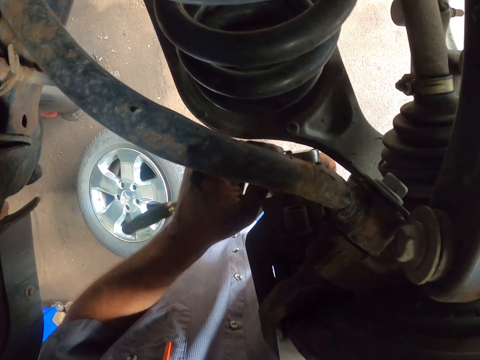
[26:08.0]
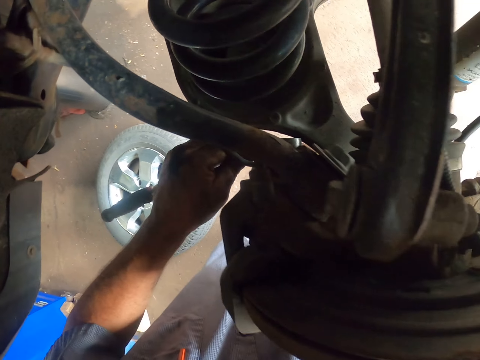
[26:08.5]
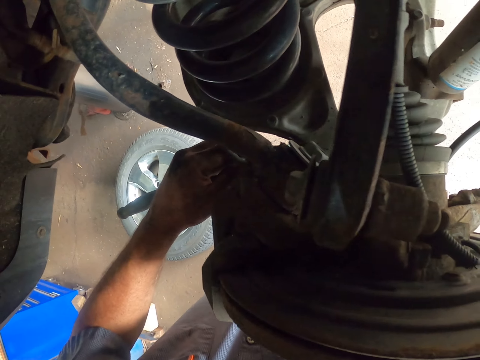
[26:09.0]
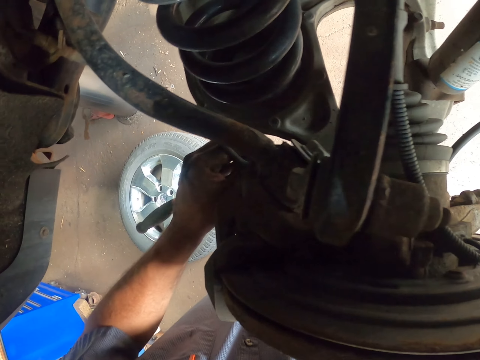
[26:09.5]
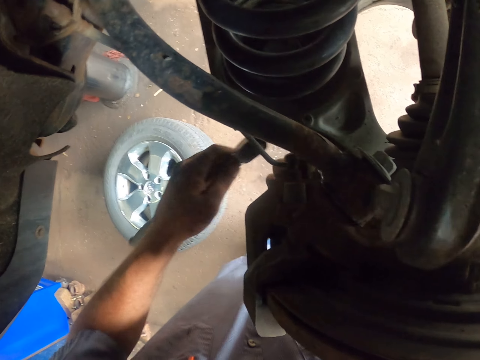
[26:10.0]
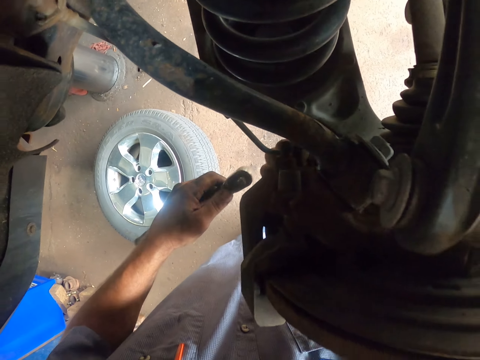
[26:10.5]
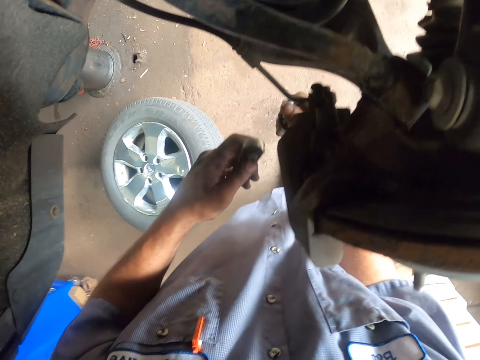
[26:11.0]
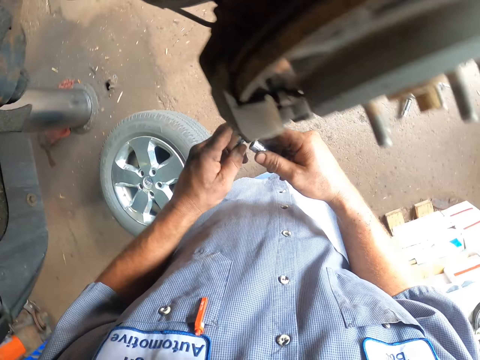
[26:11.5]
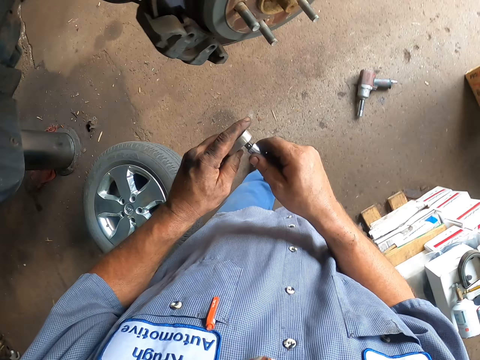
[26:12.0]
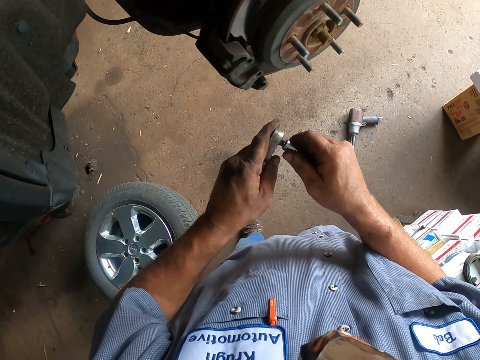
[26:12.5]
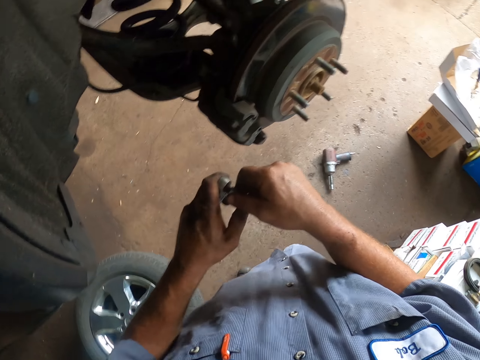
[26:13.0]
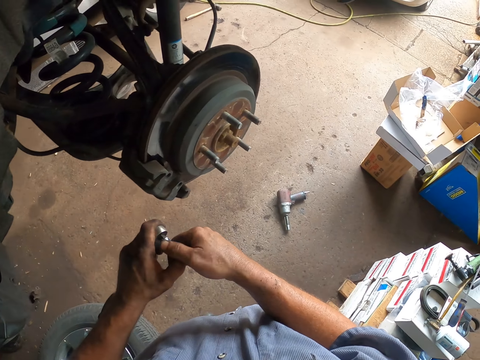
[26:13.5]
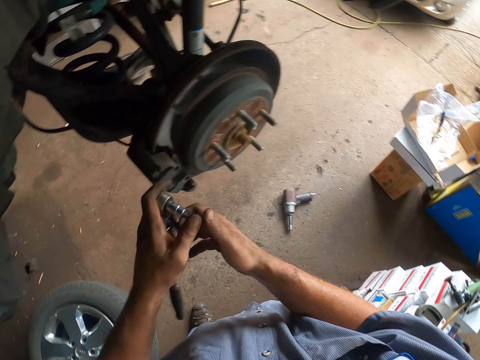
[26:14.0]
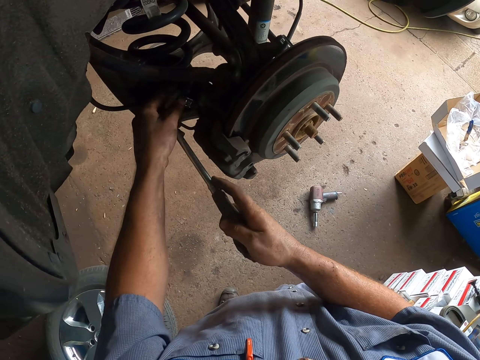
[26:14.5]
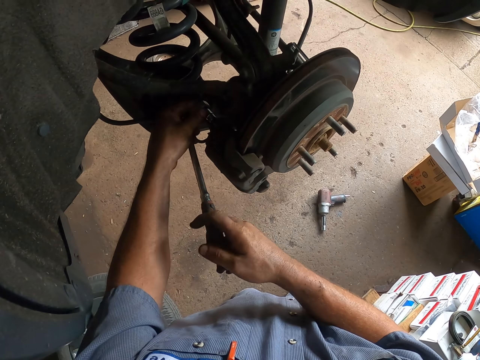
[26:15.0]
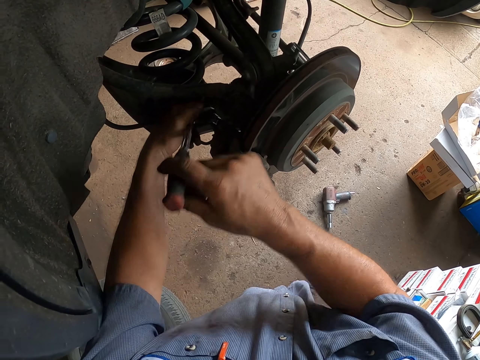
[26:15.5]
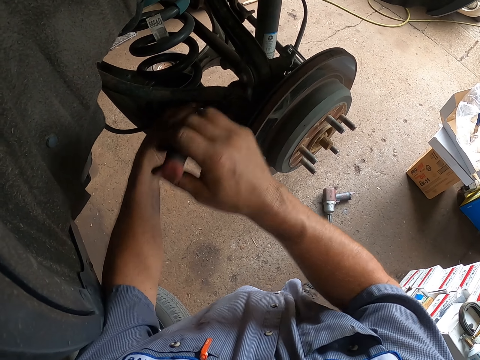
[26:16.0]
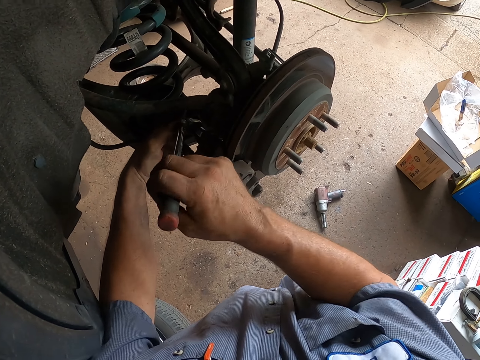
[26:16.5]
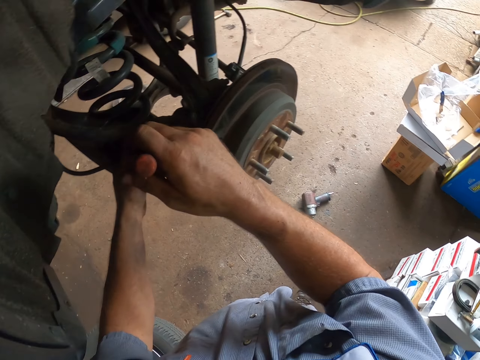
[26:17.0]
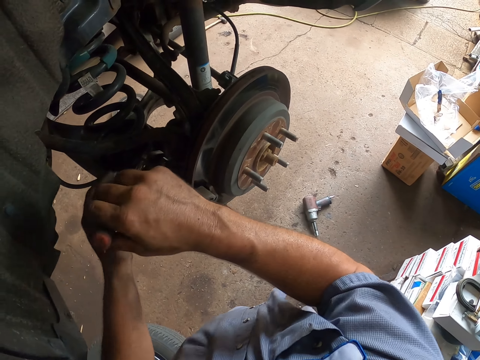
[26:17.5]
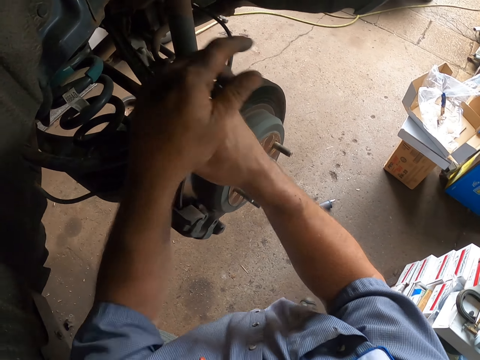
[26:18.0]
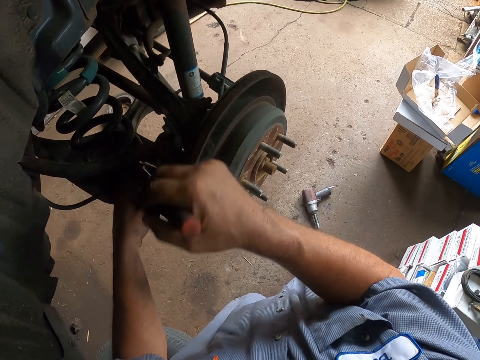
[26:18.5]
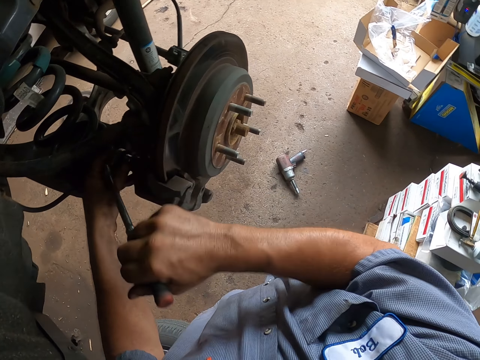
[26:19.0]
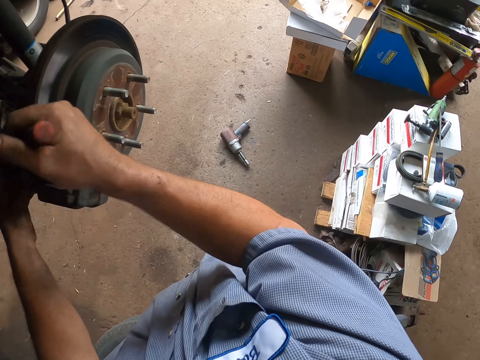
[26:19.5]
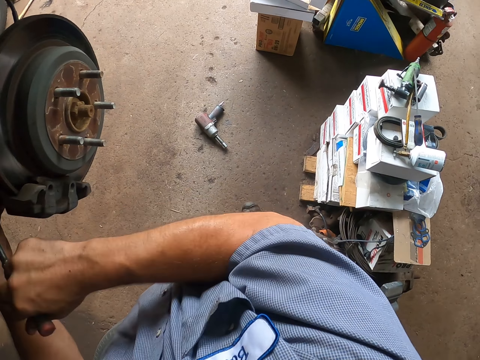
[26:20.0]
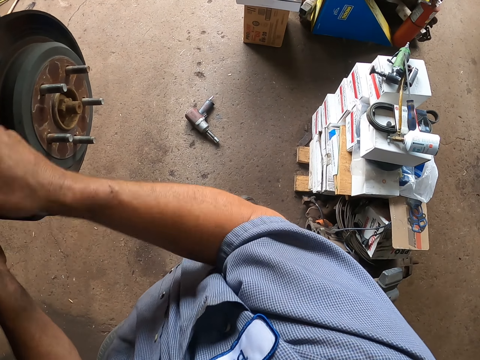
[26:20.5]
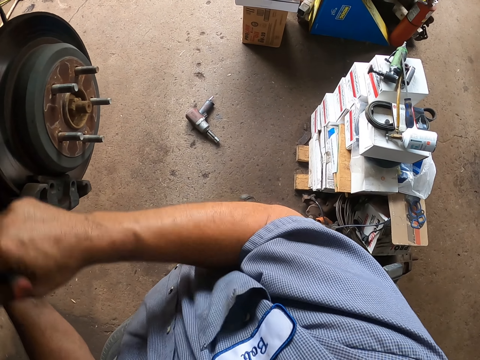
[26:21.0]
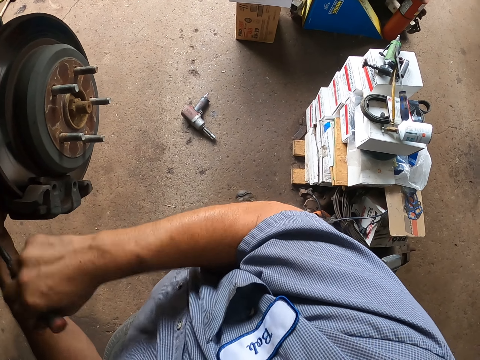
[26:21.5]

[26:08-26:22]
The camera wearer drops the wrench handle from the wheel. They pick up the wrench socket from the wheel bolt. They fix the socket on the wrench. They turn the bolt on the wheel with the wrench.

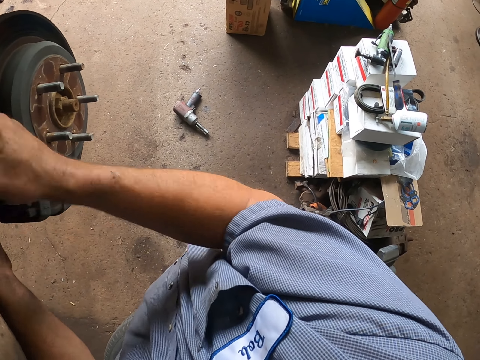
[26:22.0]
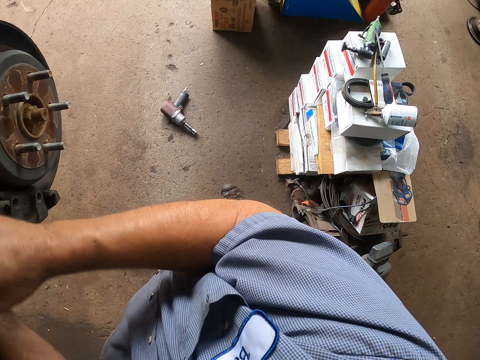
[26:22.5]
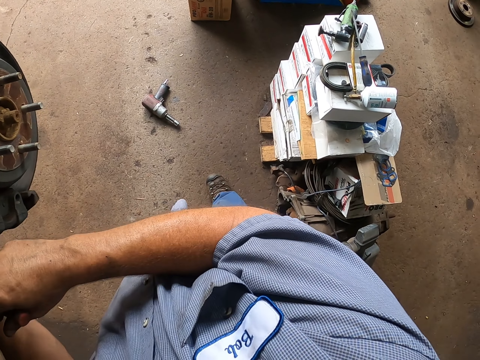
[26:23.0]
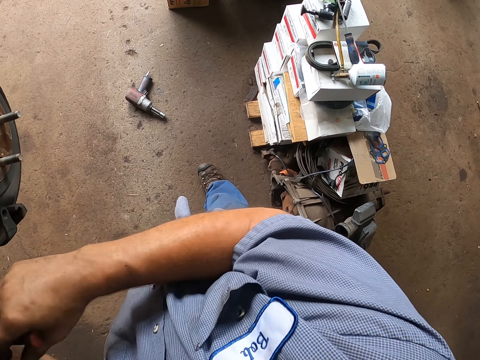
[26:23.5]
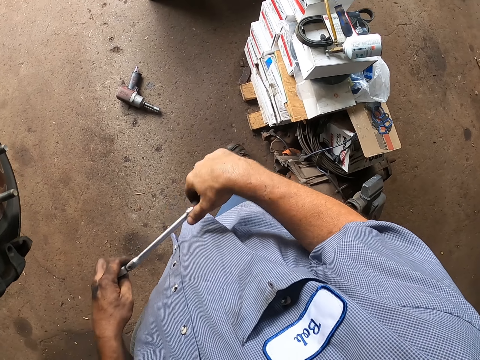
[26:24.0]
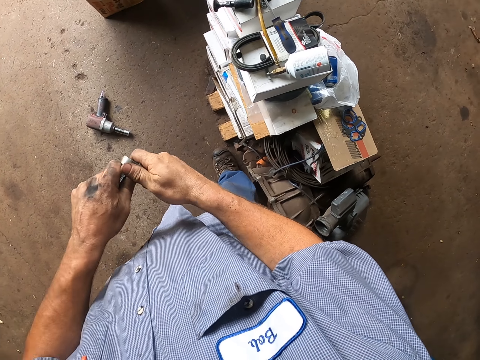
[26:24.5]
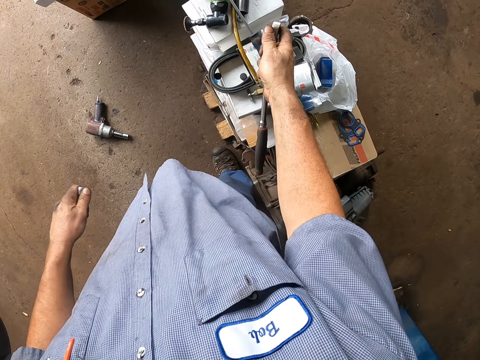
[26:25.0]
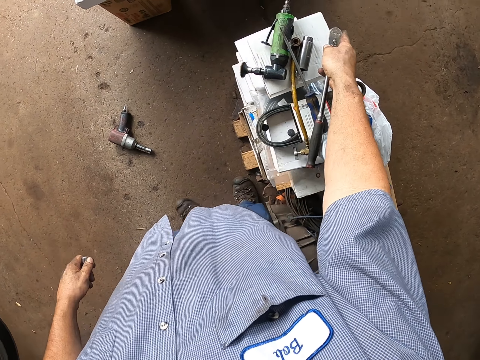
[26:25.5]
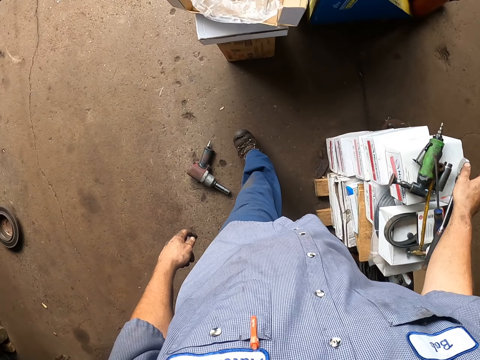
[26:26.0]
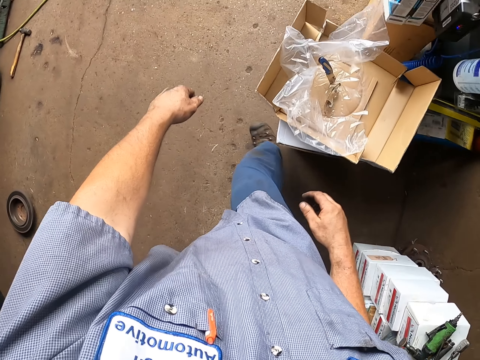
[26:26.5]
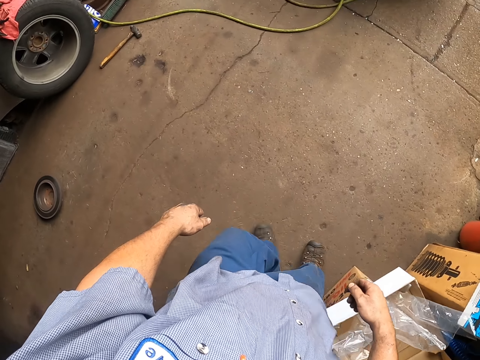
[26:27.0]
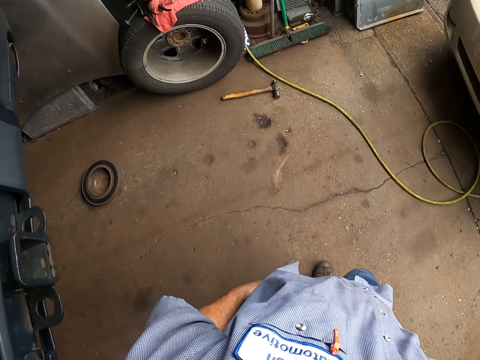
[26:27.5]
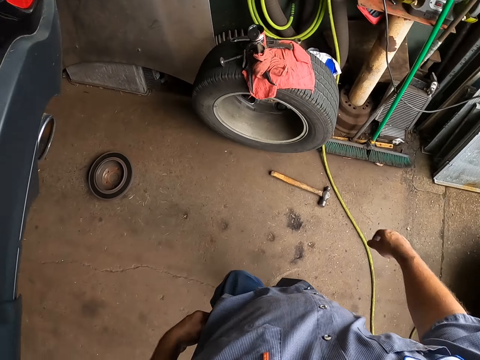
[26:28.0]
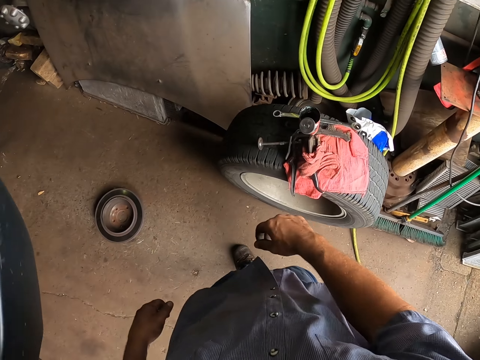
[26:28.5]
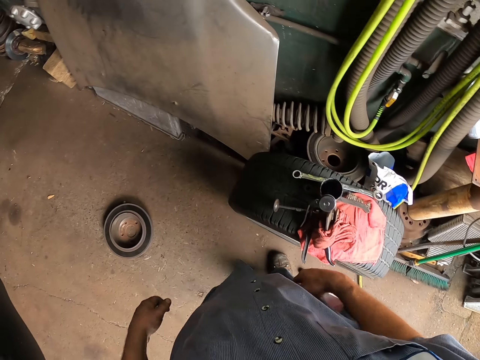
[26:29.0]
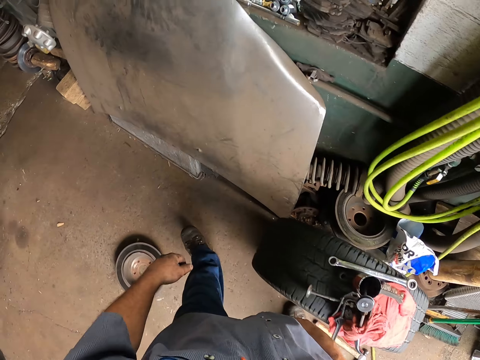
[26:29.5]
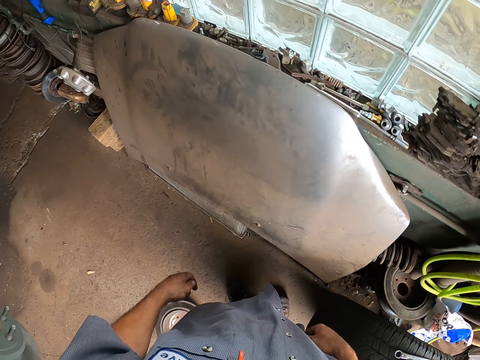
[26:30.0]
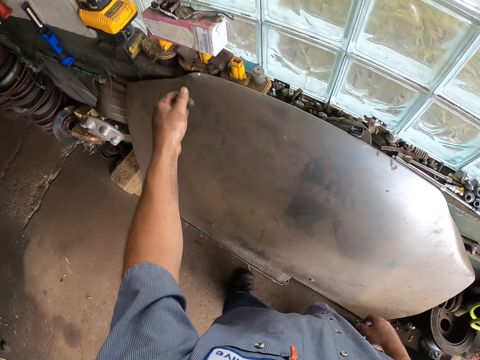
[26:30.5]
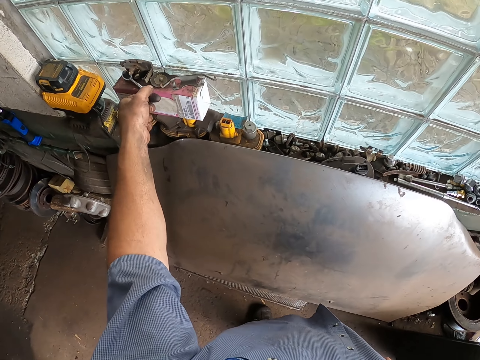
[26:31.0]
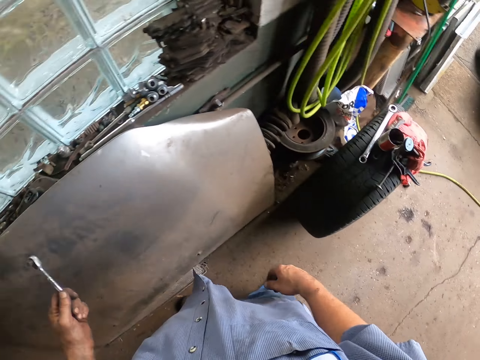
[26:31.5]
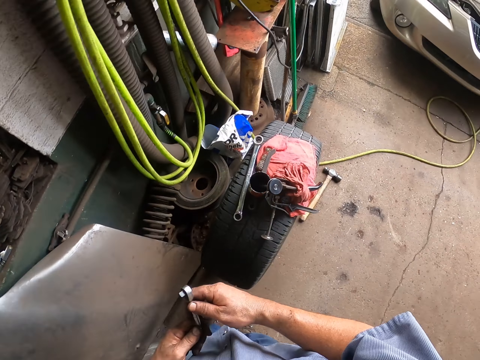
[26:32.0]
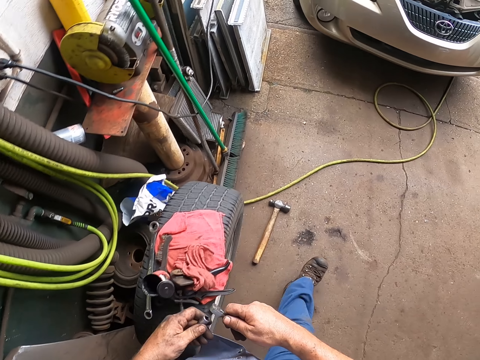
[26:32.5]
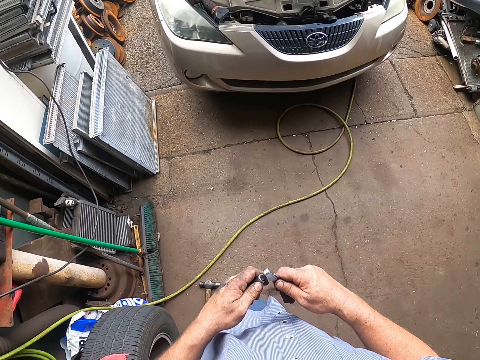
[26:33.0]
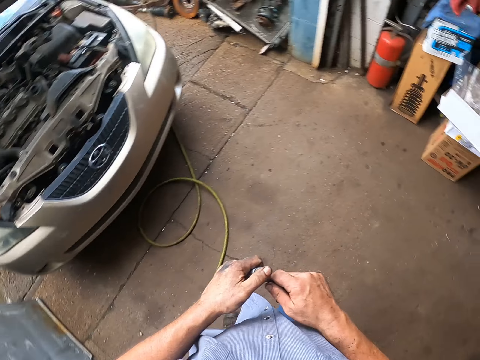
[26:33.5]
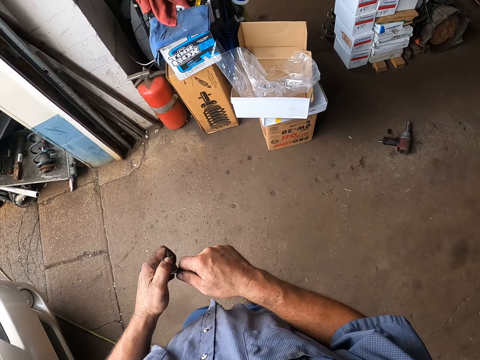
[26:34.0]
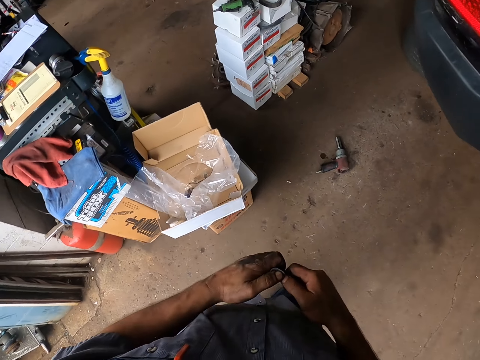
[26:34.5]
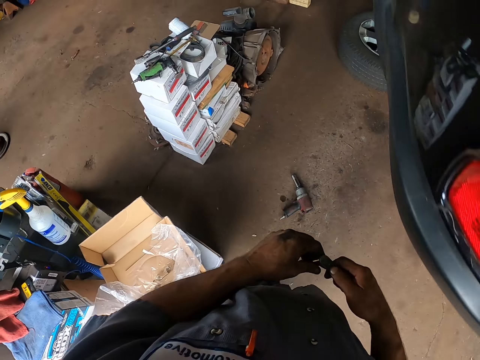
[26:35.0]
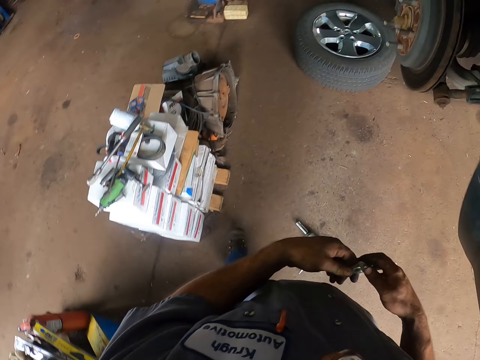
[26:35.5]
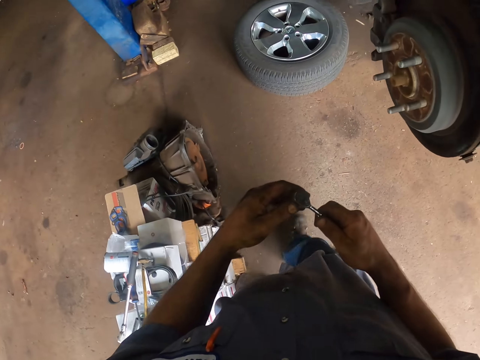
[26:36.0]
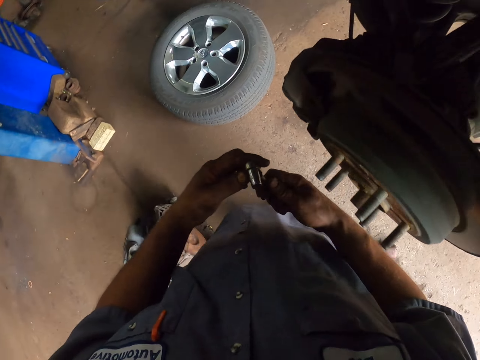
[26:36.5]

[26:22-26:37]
The camera wearer disconnects the socket from the wrench. They drop the wrench handle on the tools stand. They carry the socket around the car in the workshop. They pick up the wrench handle from the battery on the workshop window. They shift the handle to the right hand. They fix the socket on the handle on the way around the car.
